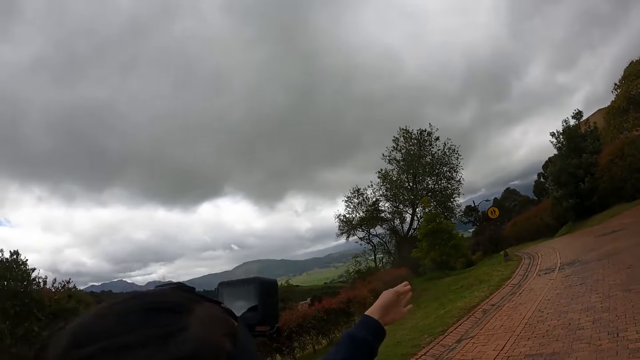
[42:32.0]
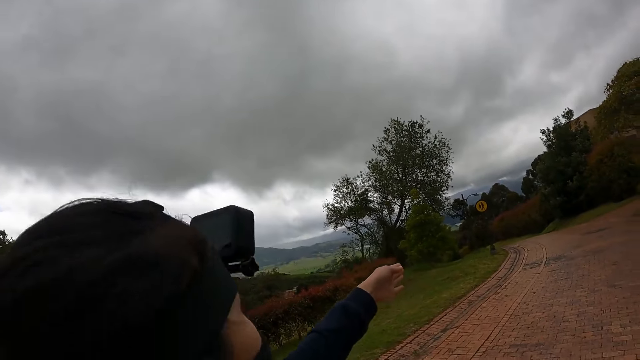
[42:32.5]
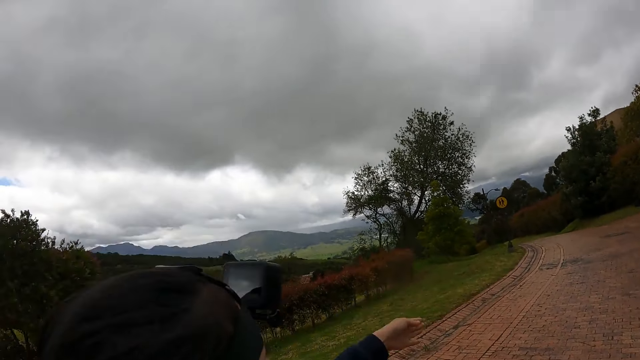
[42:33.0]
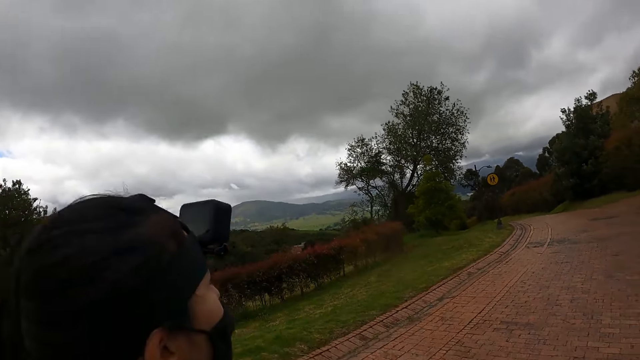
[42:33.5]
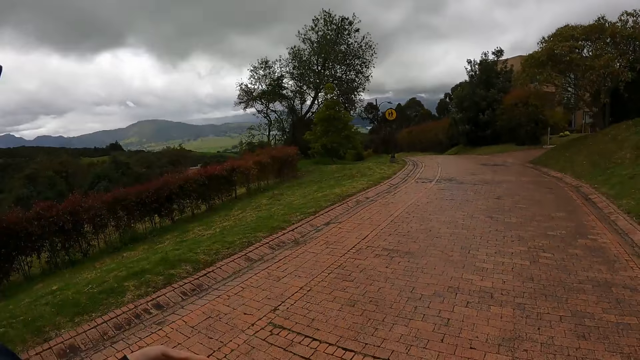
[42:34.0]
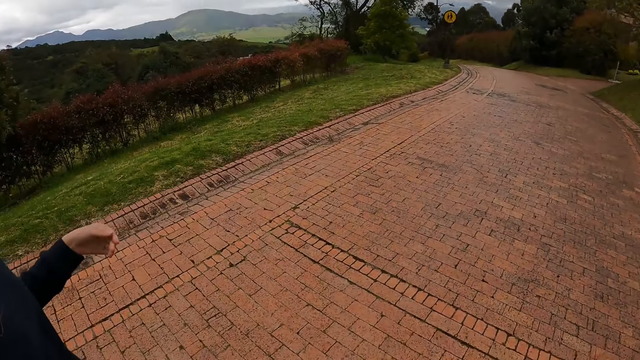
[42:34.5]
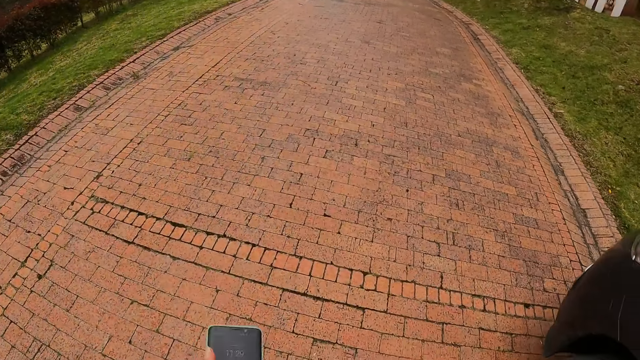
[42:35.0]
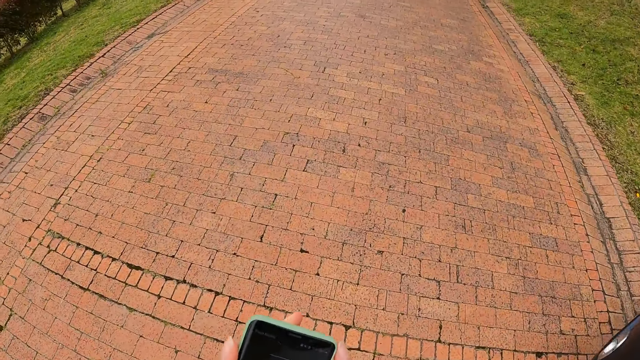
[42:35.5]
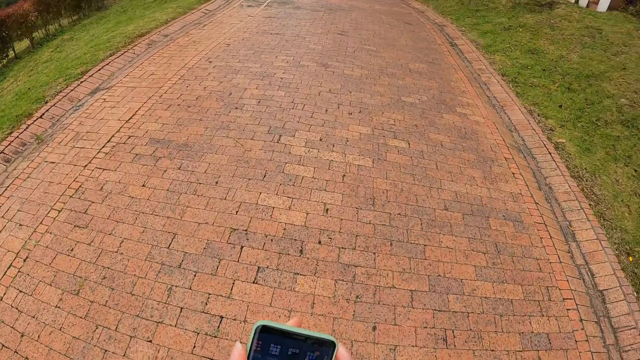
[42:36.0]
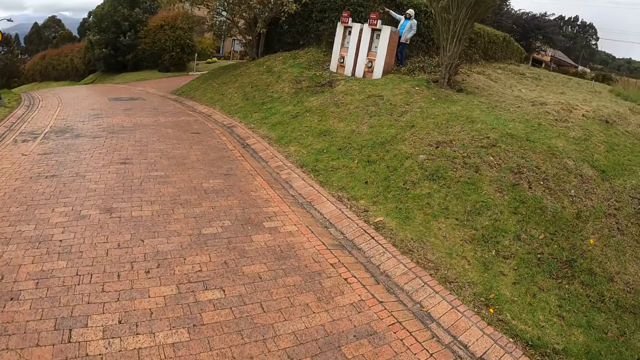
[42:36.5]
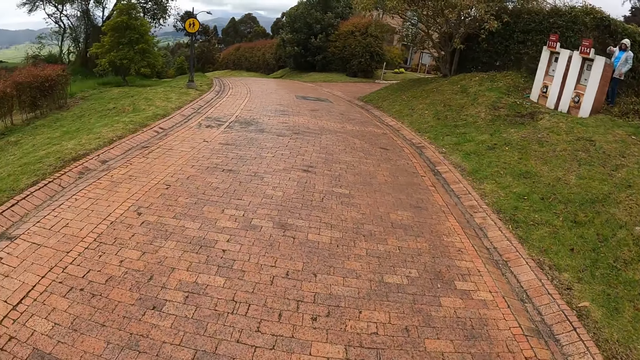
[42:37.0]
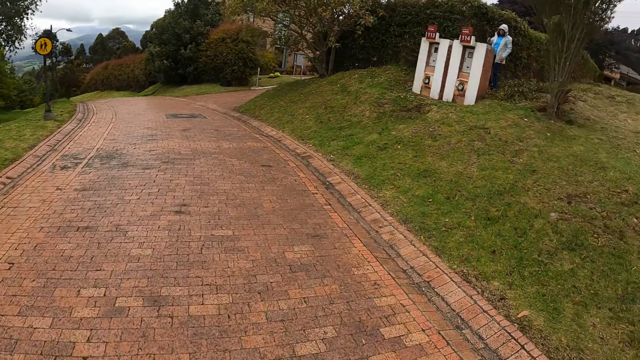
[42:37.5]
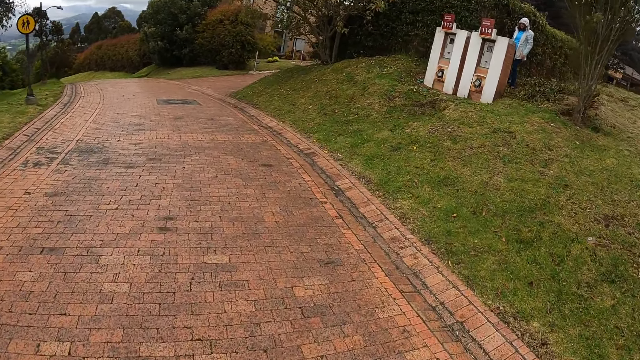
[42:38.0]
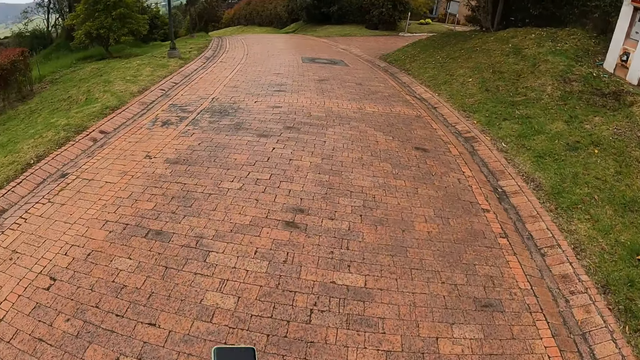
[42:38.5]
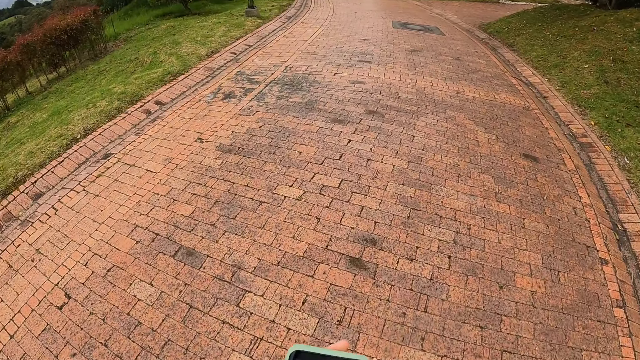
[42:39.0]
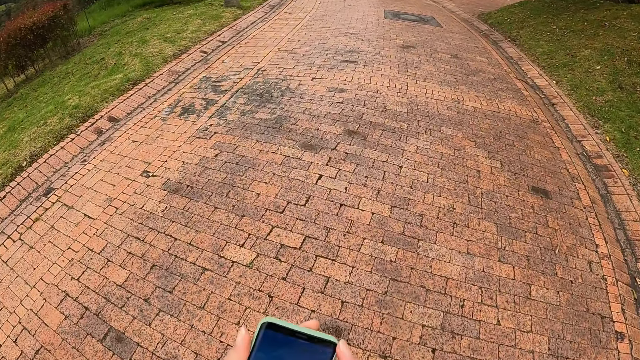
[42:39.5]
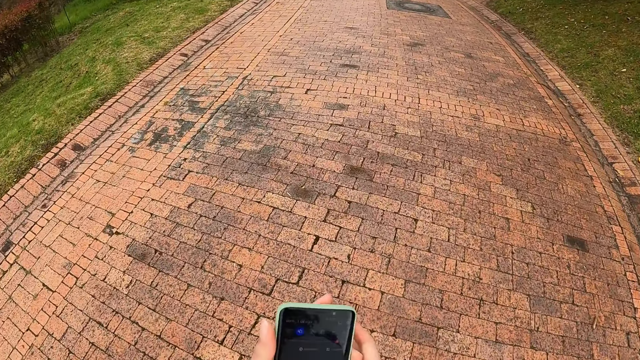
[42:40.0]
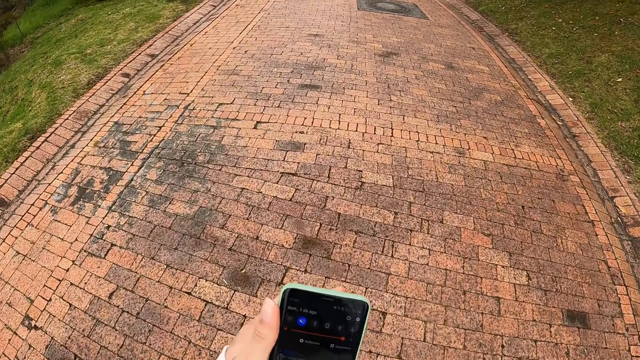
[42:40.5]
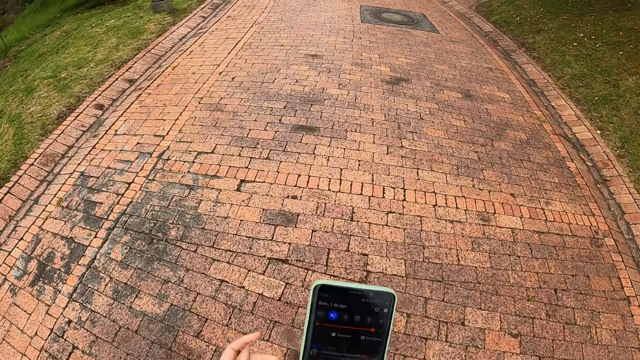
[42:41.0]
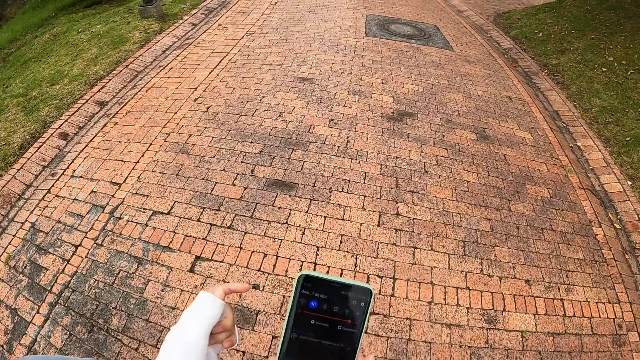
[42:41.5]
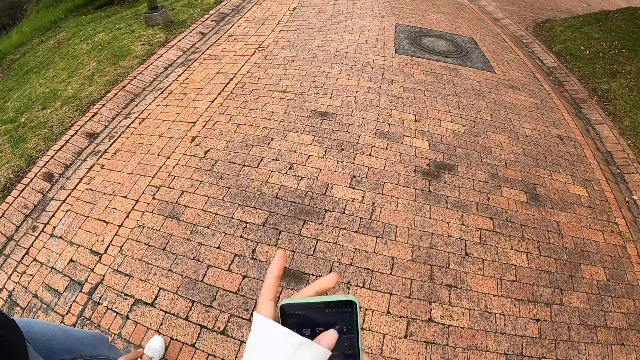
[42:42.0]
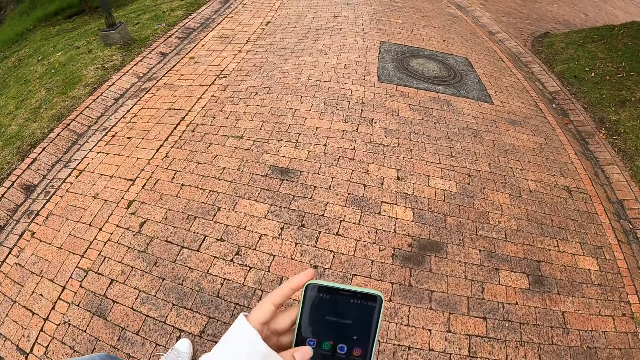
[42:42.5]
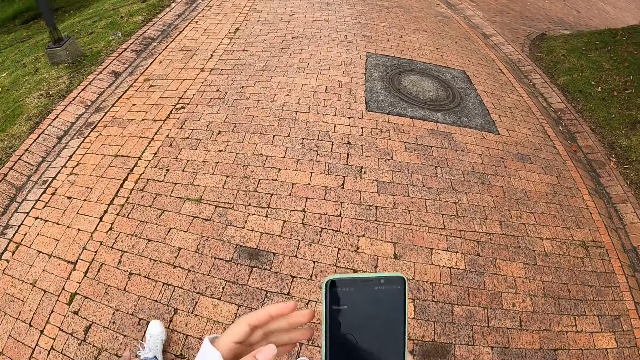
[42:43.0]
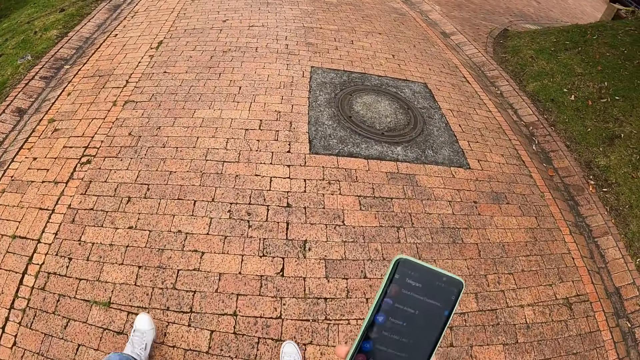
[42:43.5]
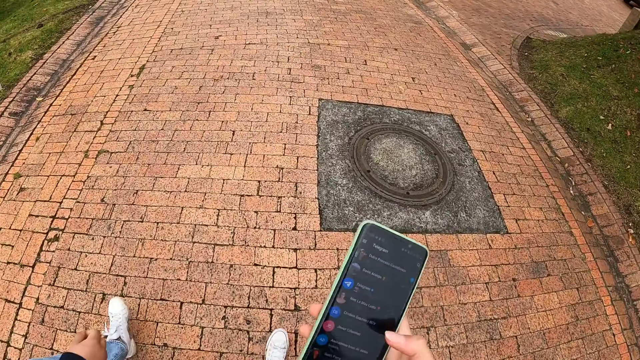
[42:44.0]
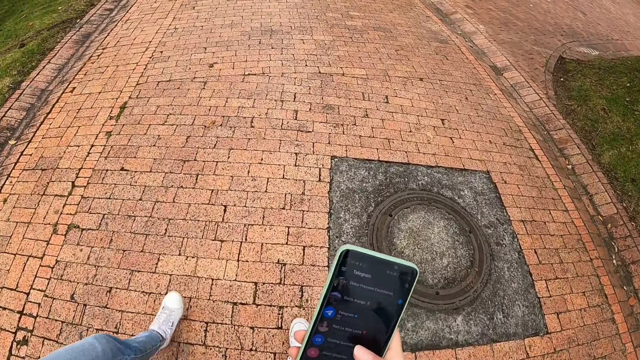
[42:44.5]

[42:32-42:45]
A person raises her hand. The camera wearer and the person walk along the road. The camera wearer operates a phone in her hands. The camera wearer and the person walk along the road. The camera wearer operates the phone in her hands.

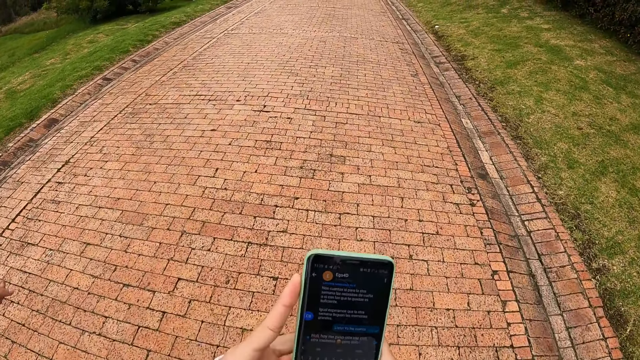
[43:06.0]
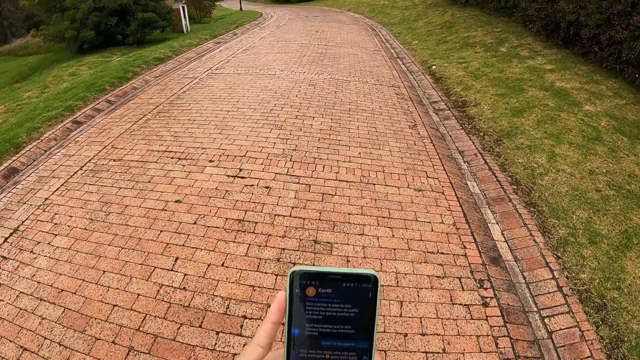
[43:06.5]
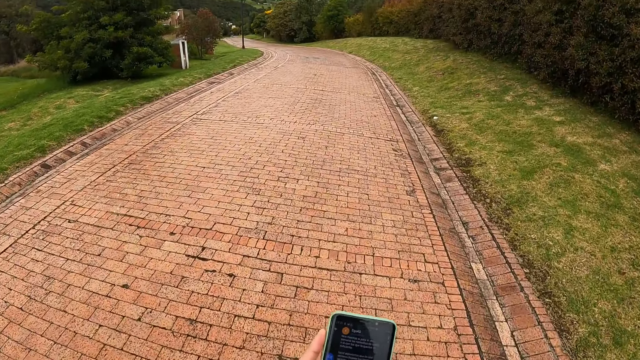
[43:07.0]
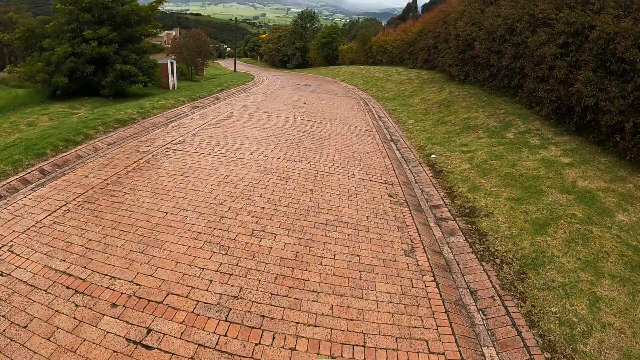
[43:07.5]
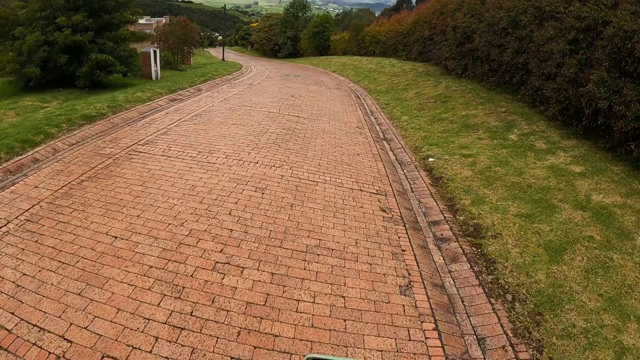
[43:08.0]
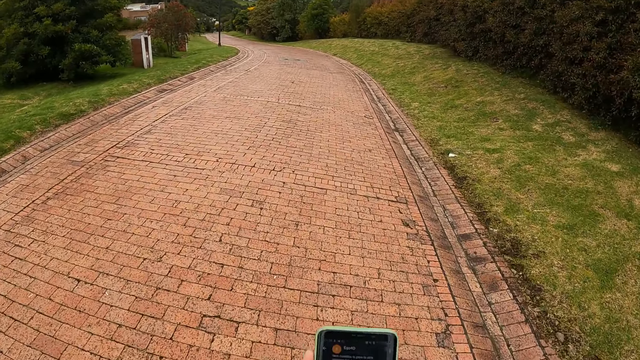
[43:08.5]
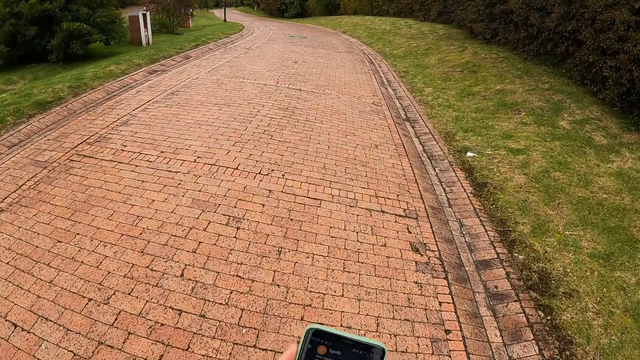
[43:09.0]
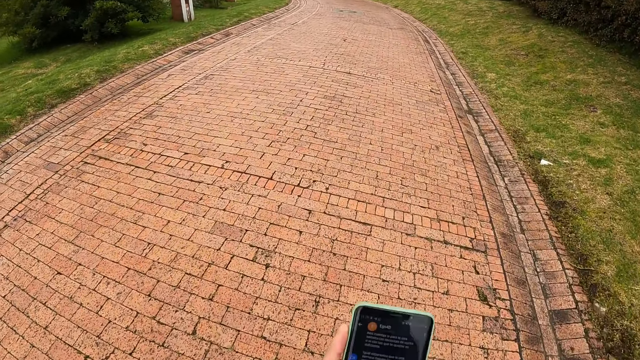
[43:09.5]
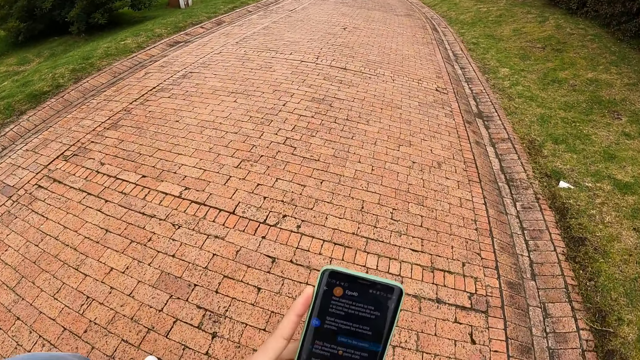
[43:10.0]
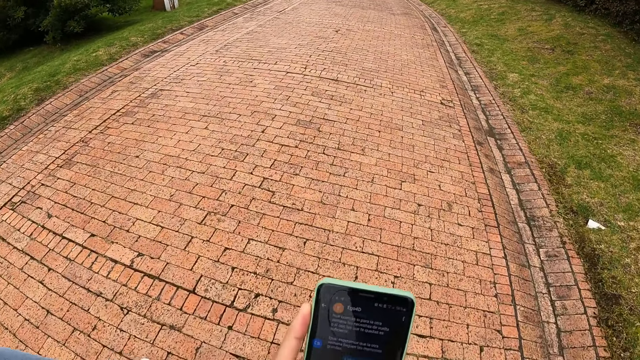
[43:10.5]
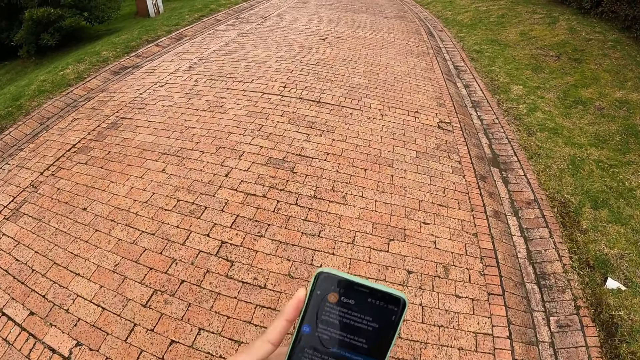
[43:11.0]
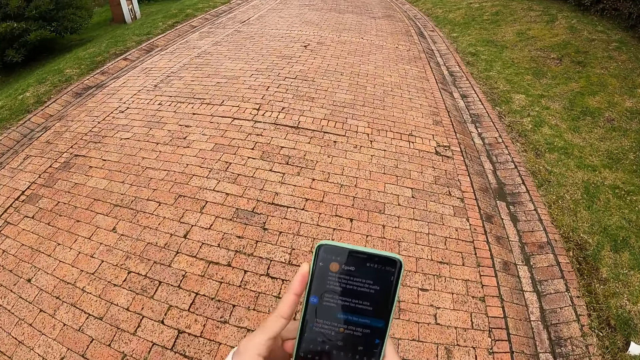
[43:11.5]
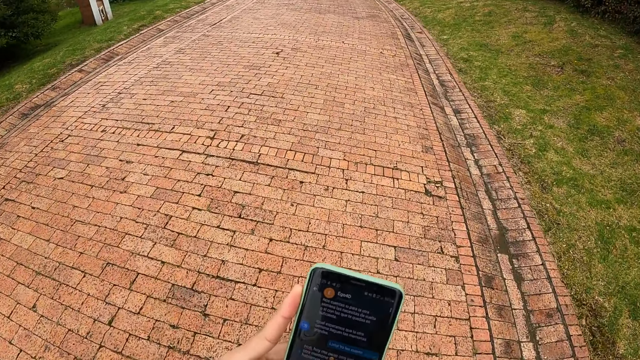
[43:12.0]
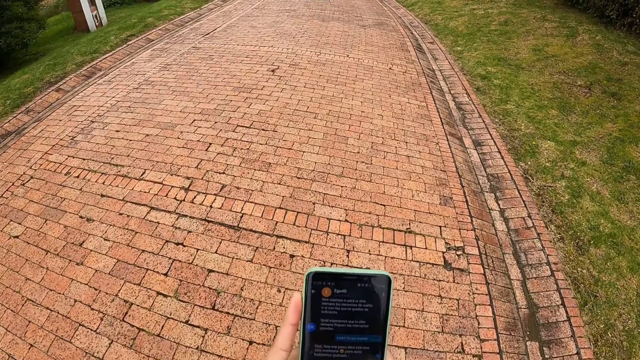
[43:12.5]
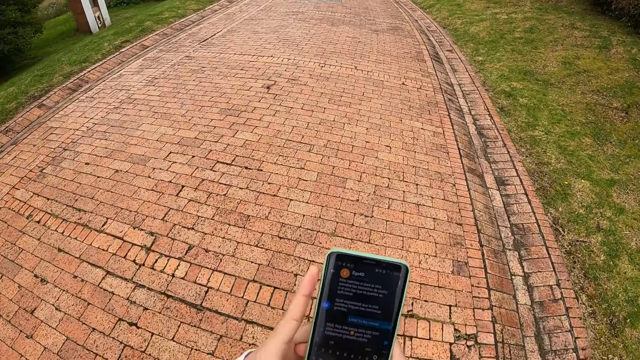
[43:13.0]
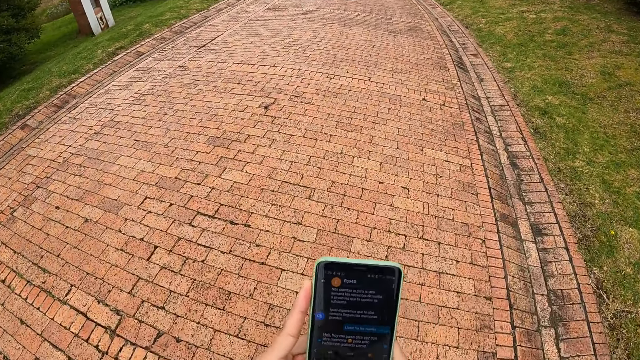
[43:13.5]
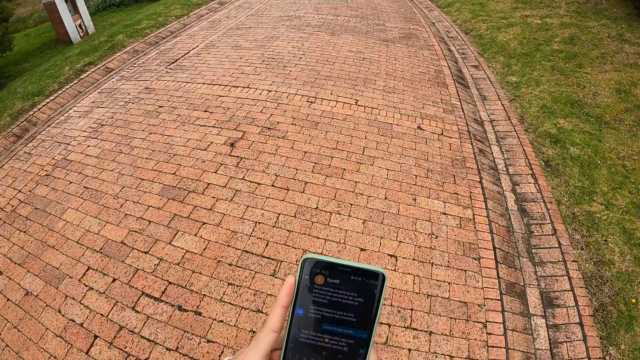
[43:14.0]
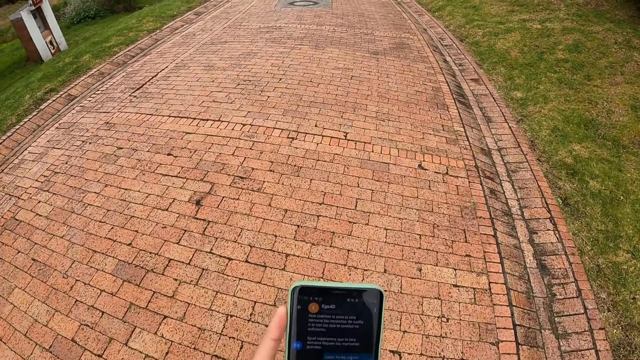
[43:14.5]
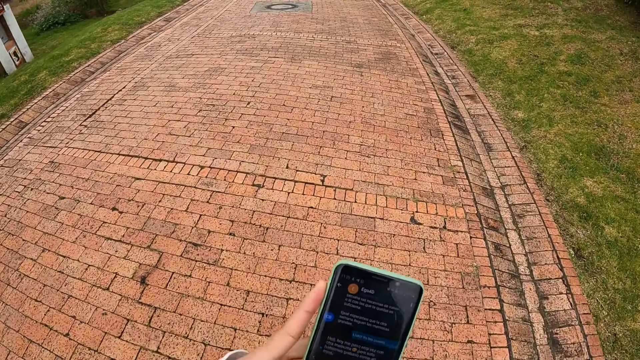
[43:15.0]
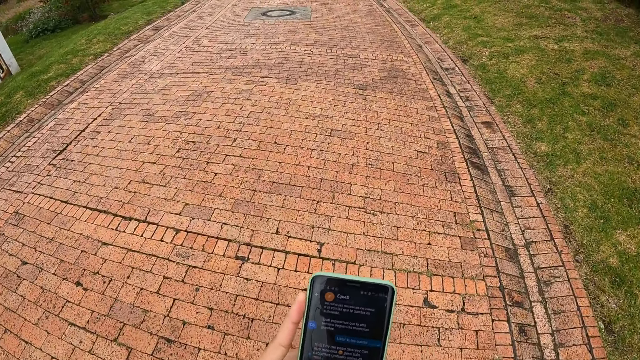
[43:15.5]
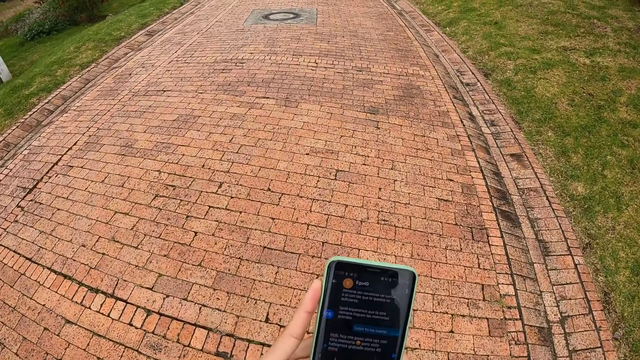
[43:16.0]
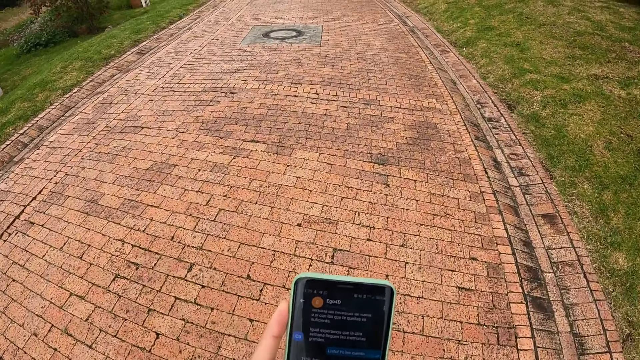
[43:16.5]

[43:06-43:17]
The camera wearer and a person walk along the road. She operates the phone in her hands.
